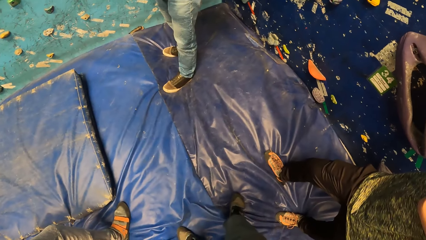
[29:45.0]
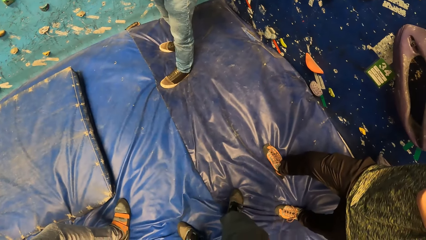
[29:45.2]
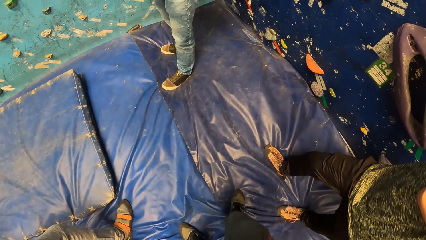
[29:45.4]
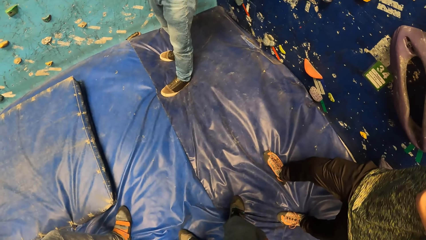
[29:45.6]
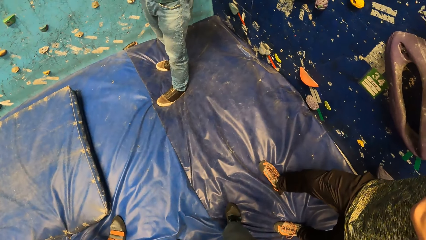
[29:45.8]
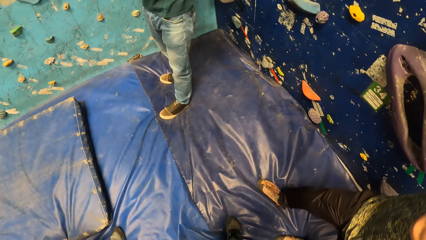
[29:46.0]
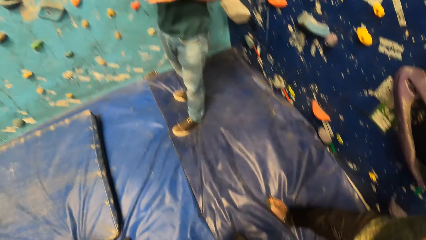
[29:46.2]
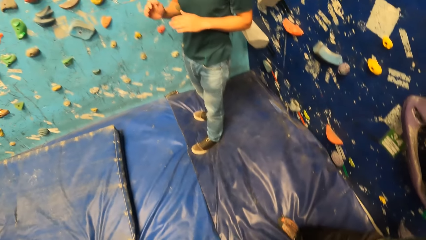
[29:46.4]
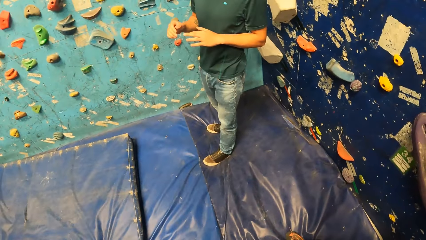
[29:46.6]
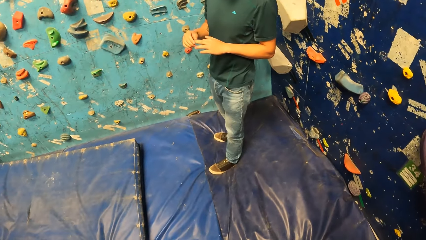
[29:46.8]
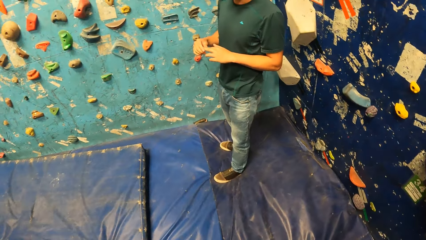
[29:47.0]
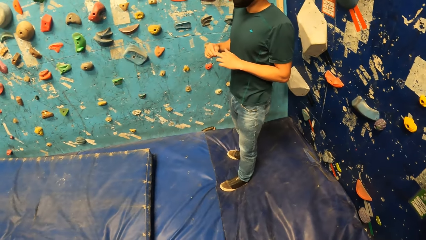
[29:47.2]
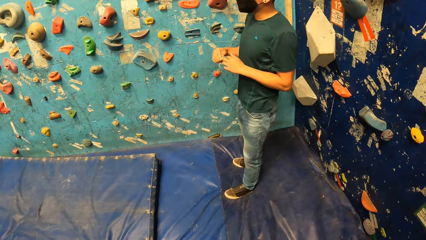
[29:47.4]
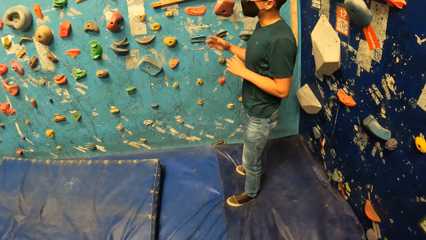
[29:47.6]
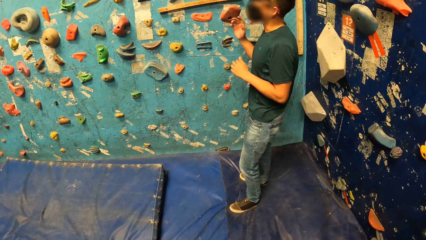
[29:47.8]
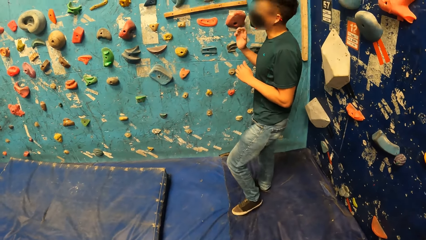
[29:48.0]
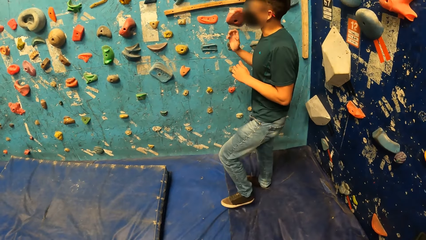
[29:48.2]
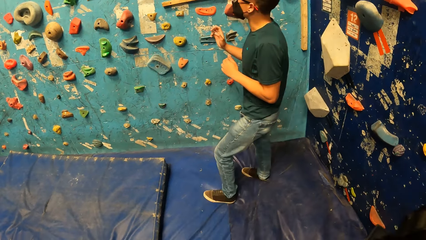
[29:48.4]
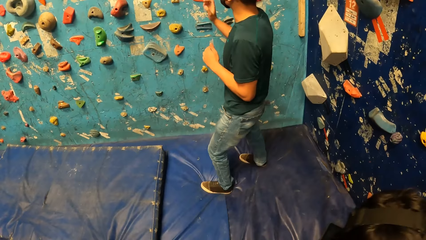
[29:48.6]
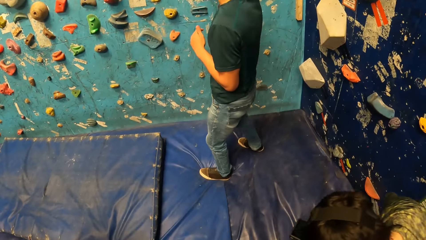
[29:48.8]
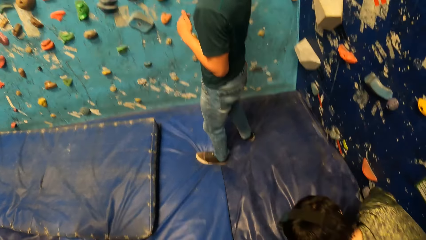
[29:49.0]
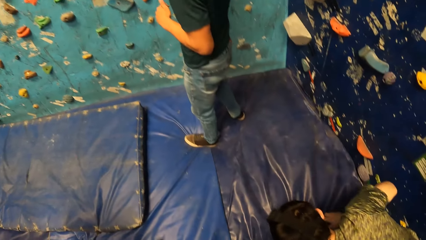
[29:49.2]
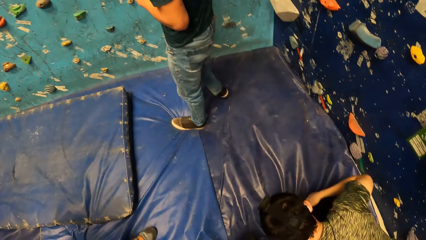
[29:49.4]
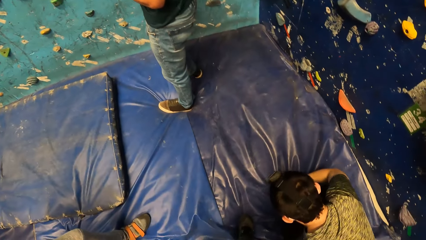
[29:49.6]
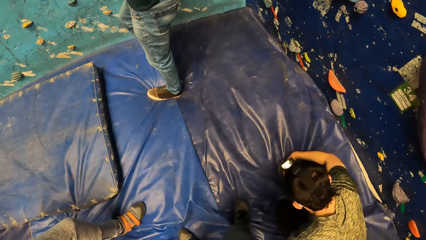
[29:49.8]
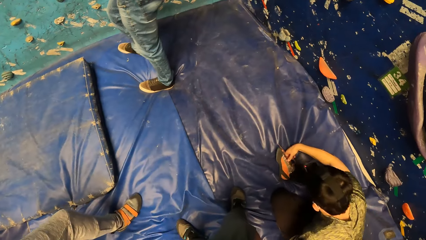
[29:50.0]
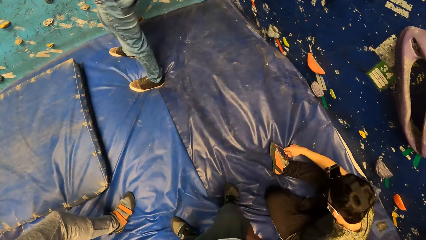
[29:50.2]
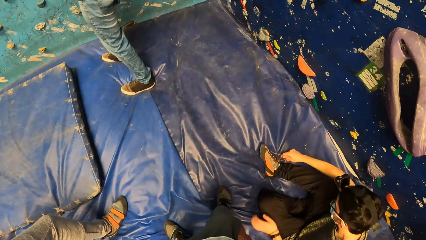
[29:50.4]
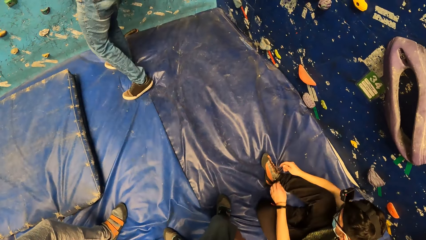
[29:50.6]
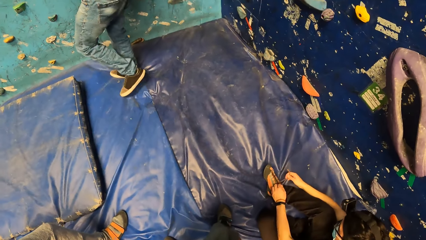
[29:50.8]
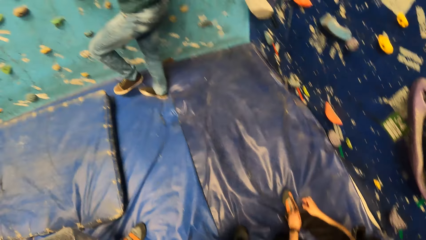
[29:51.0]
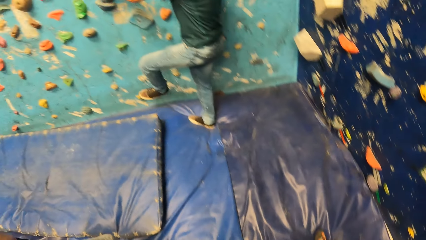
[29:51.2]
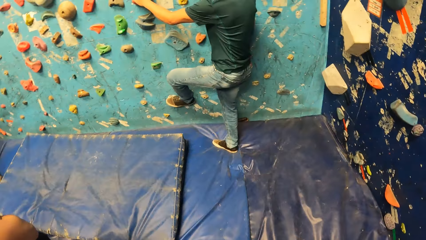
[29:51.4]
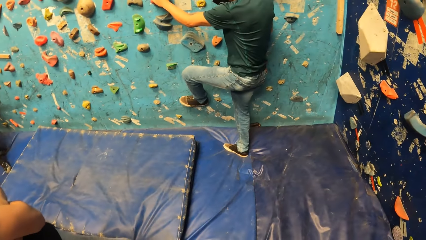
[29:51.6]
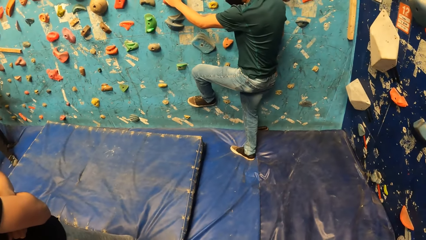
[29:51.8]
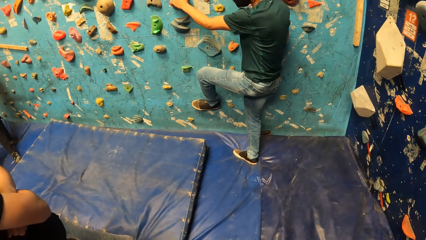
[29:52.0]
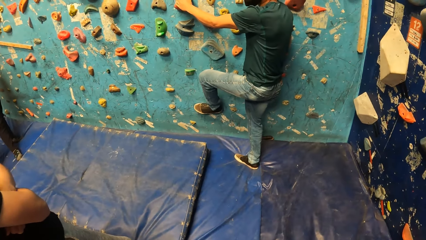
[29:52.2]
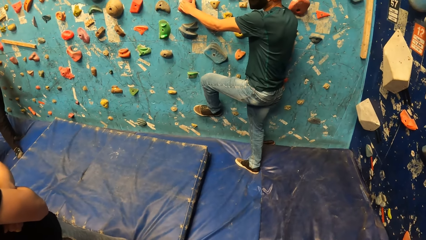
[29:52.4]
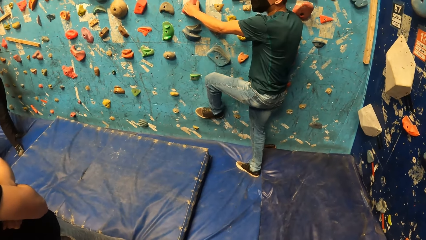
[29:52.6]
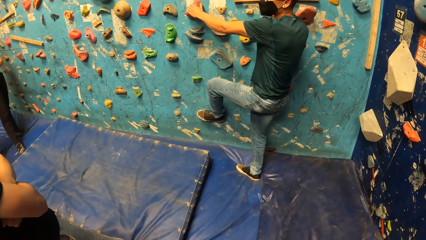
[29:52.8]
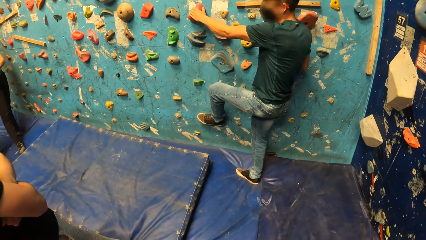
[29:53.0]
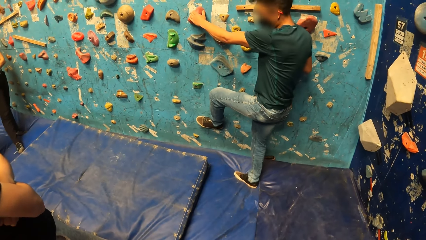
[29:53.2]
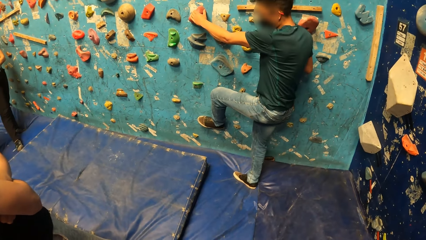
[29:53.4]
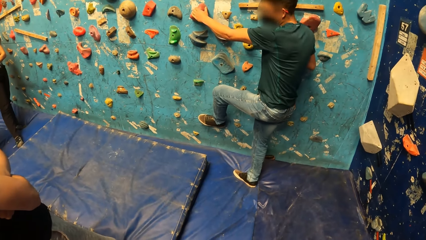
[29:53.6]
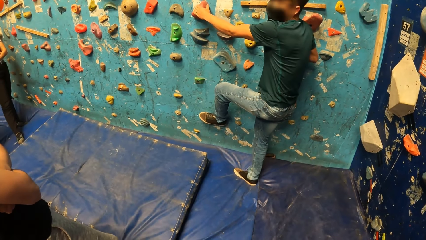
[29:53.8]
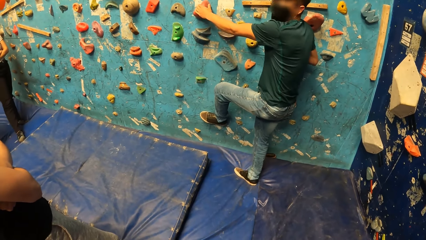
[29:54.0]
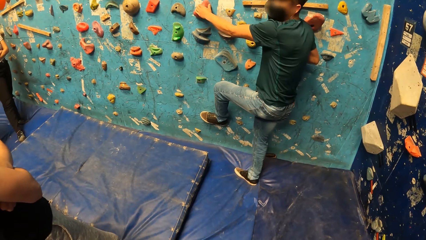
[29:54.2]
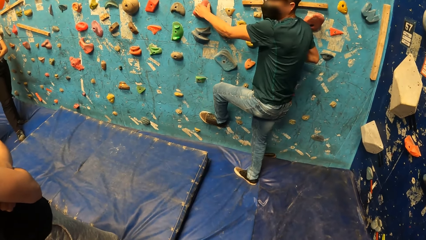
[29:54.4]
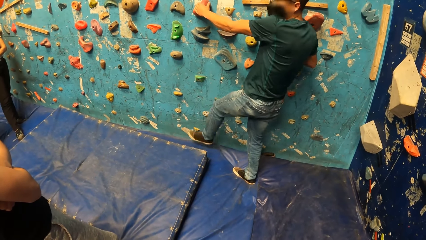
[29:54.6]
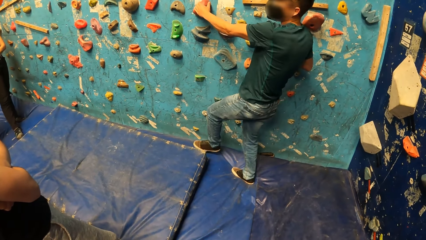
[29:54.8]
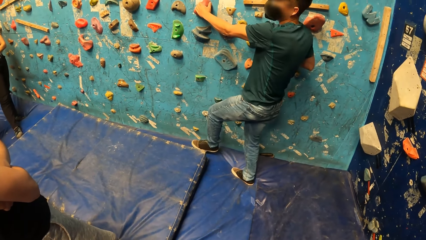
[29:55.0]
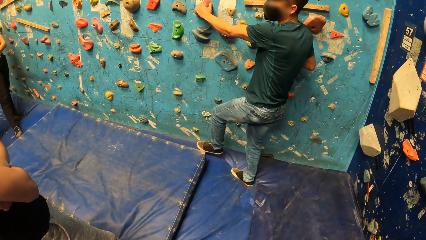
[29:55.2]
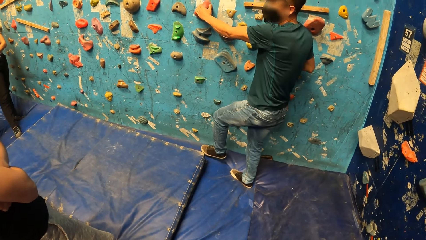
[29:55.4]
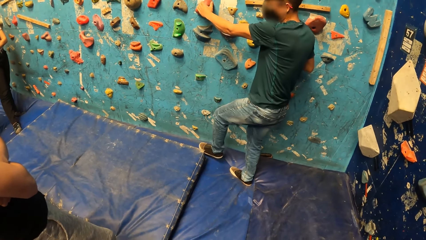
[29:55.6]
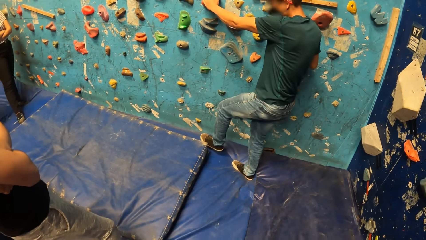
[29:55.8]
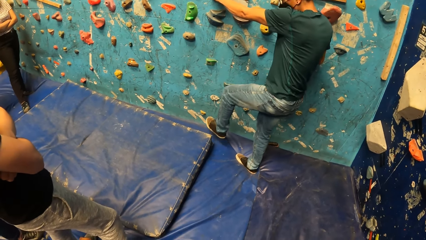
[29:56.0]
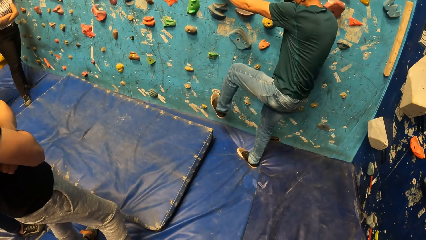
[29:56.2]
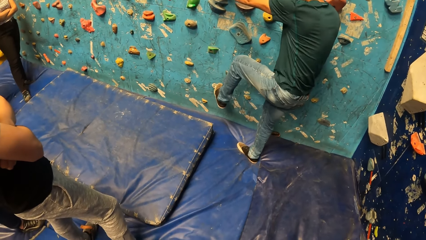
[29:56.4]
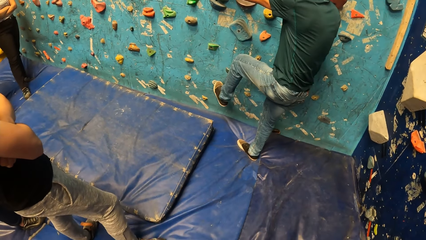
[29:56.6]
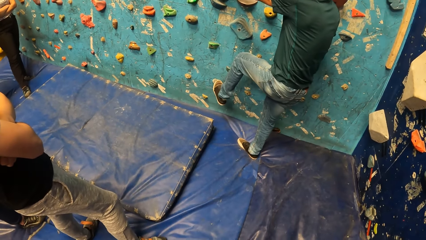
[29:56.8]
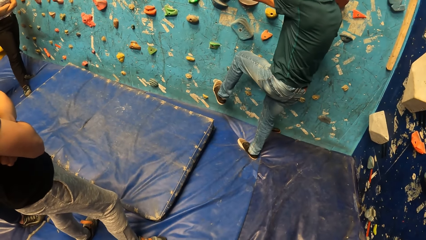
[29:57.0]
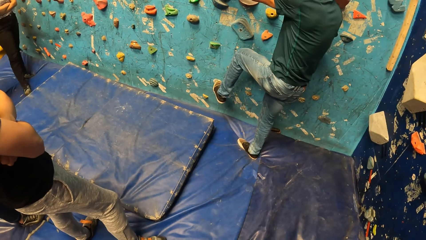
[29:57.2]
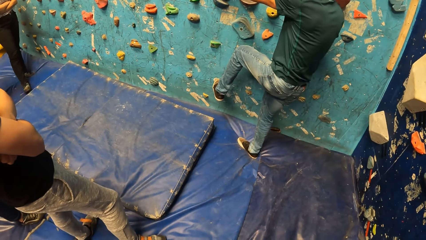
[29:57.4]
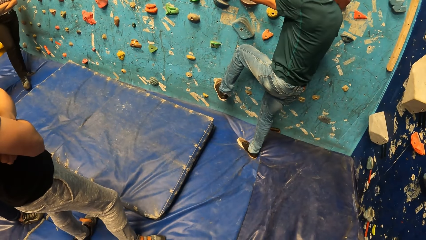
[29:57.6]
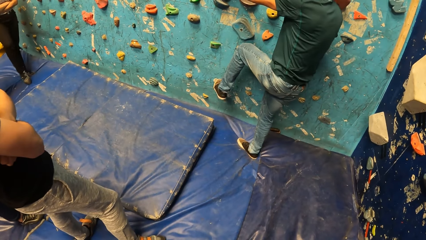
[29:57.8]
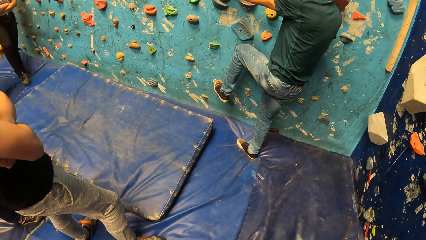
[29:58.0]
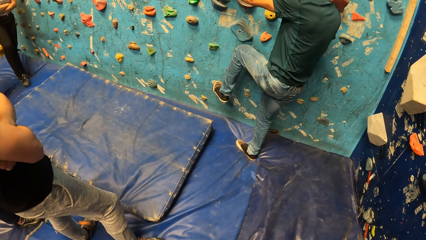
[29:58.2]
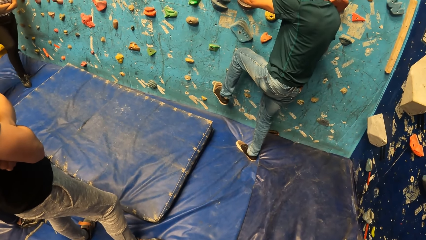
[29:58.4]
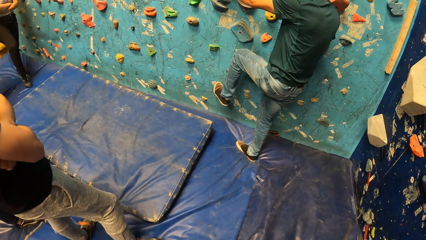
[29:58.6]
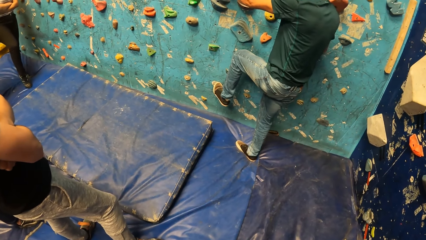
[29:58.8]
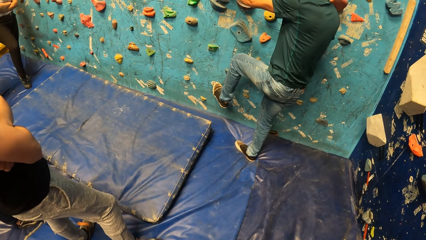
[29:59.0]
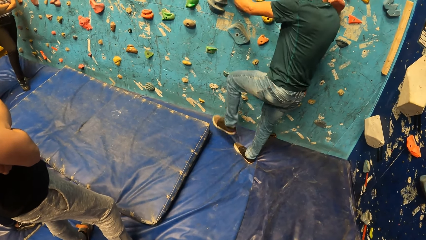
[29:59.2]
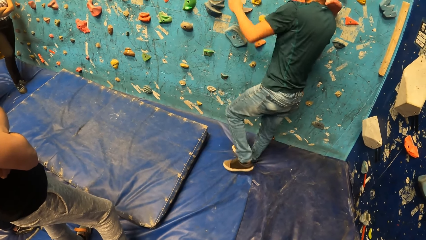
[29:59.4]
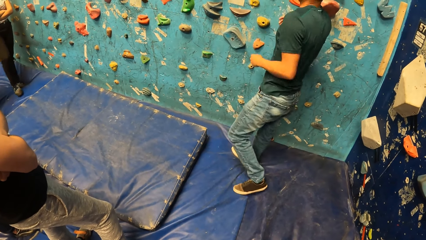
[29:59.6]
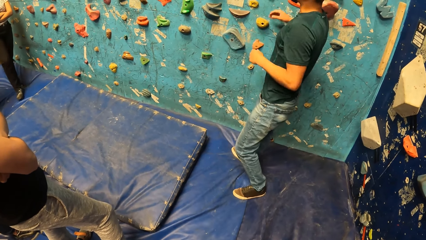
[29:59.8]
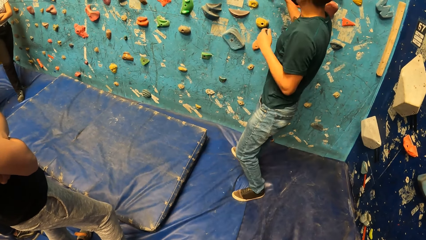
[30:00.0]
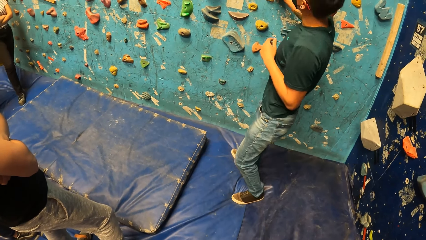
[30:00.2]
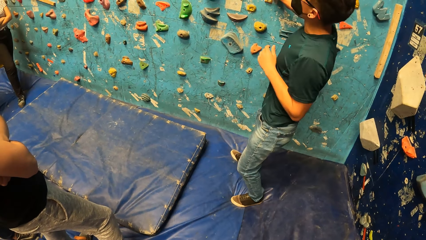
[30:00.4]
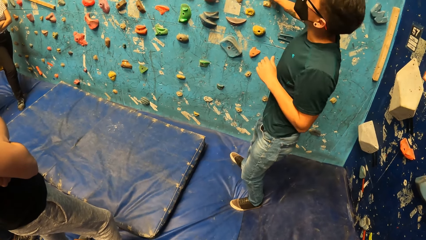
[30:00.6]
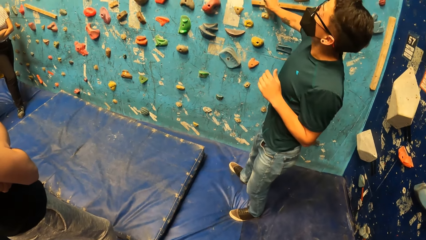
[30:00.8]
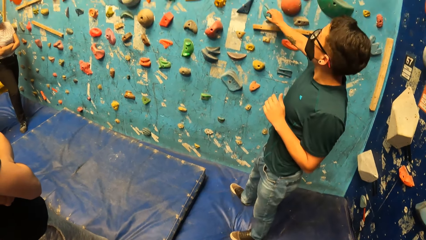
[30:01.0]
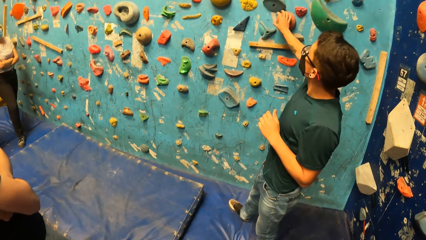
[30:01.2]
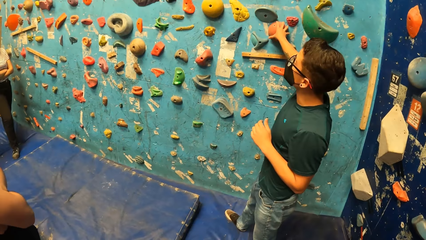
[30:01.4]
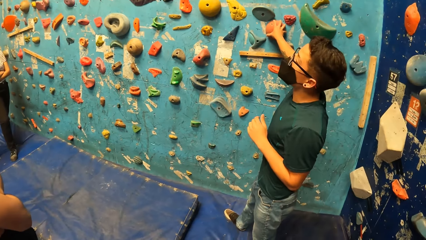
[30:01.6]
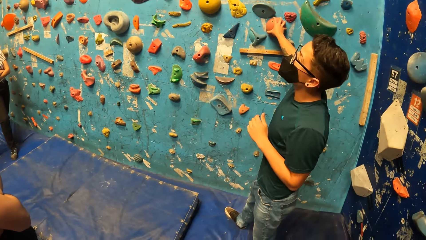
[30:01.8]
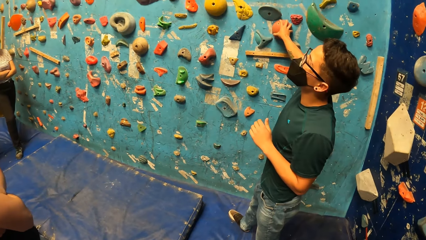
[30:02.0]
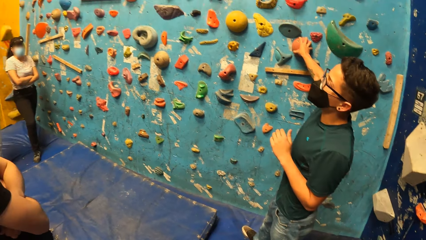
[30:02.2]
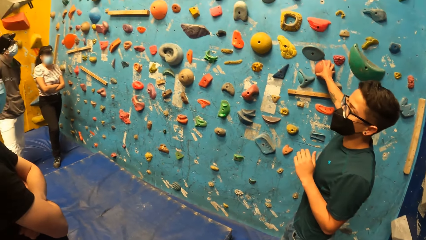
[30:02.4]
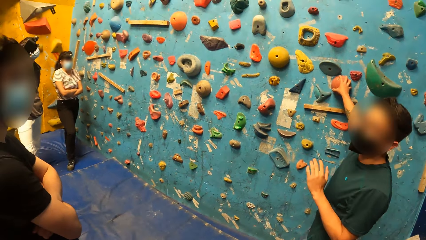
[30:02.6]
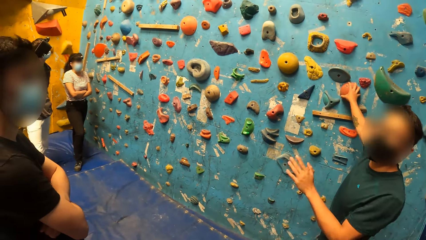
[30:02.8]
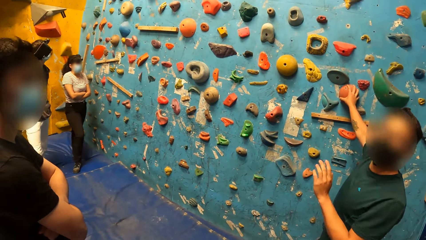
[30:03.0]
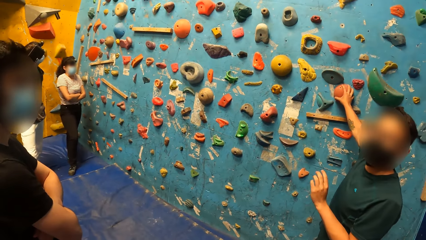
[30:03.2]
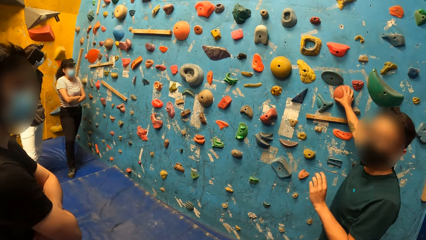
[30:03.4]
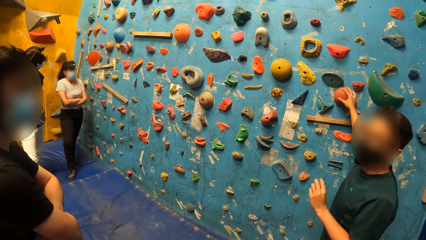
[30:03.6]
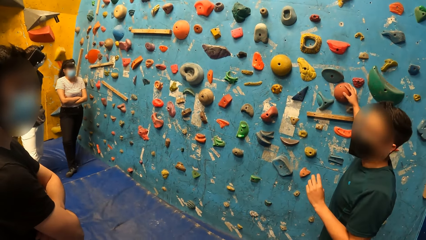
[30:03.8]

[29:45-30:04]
A man sits on the foam mattress. He ties his shoe lace. Another man puts his left leg and left hand on the wall. The other man instructs the camera wearer and the group. The other man touches a mold on the wall with his right hand.
